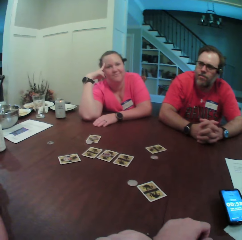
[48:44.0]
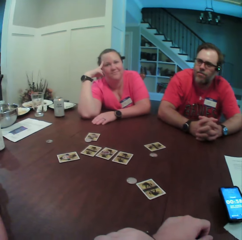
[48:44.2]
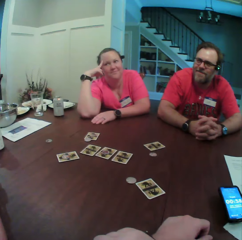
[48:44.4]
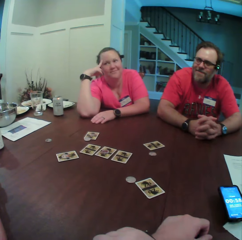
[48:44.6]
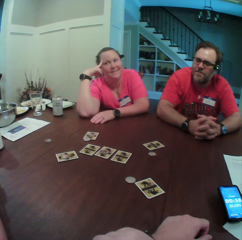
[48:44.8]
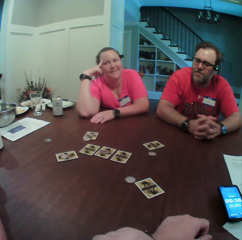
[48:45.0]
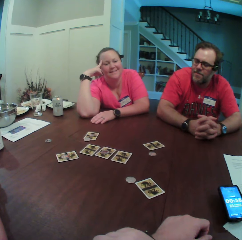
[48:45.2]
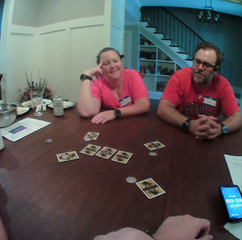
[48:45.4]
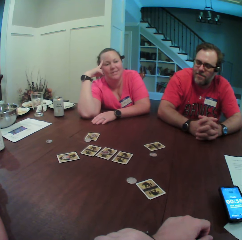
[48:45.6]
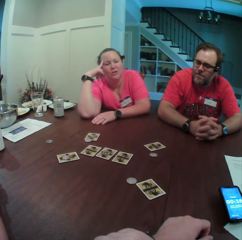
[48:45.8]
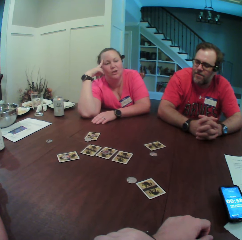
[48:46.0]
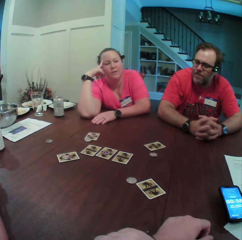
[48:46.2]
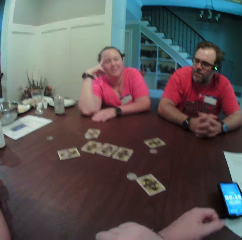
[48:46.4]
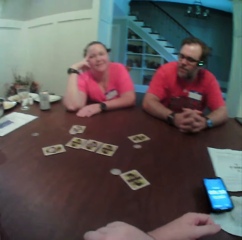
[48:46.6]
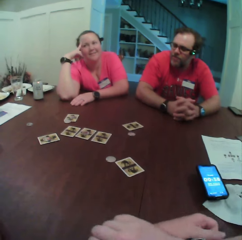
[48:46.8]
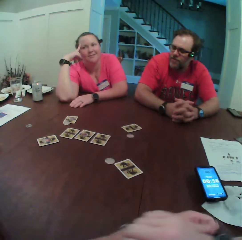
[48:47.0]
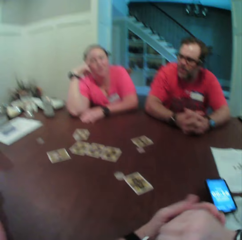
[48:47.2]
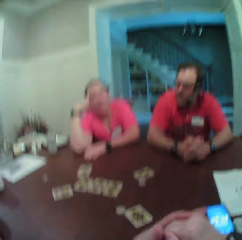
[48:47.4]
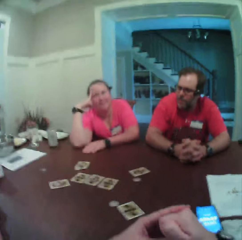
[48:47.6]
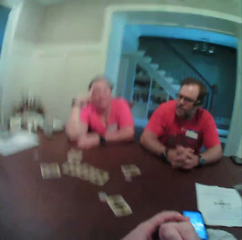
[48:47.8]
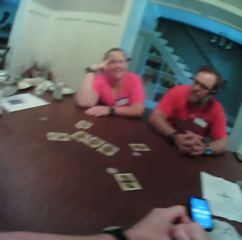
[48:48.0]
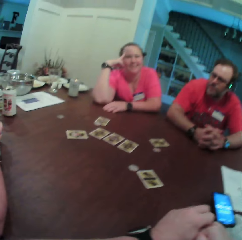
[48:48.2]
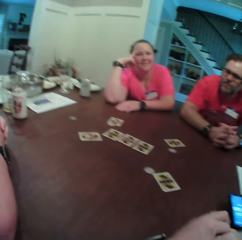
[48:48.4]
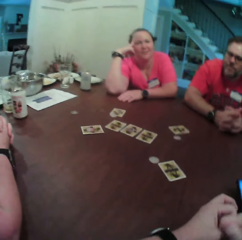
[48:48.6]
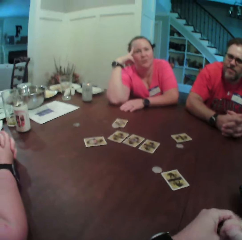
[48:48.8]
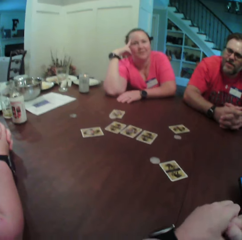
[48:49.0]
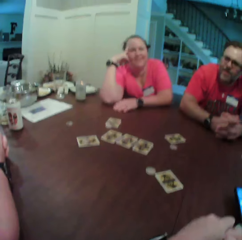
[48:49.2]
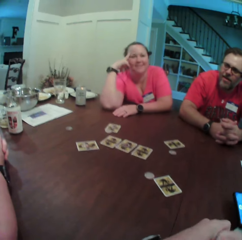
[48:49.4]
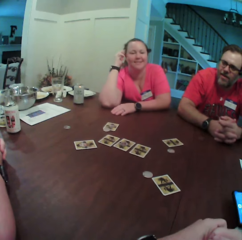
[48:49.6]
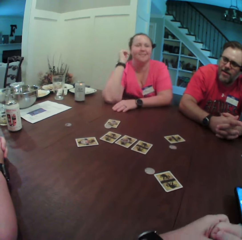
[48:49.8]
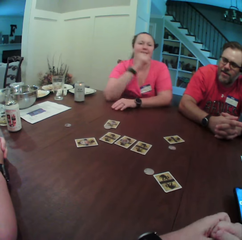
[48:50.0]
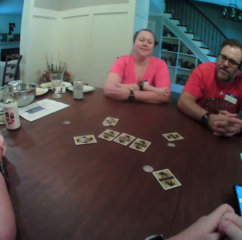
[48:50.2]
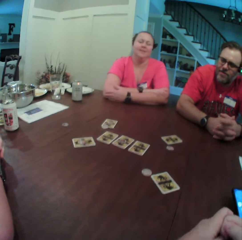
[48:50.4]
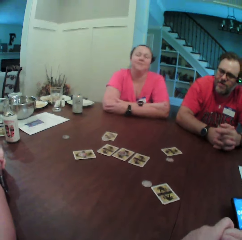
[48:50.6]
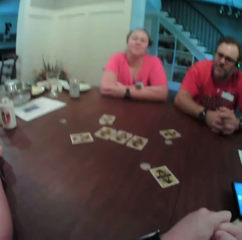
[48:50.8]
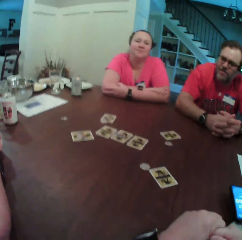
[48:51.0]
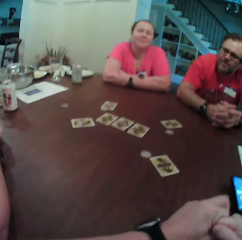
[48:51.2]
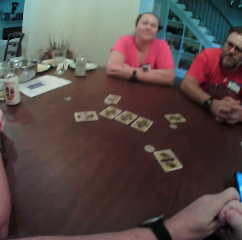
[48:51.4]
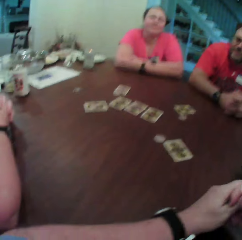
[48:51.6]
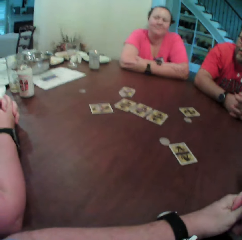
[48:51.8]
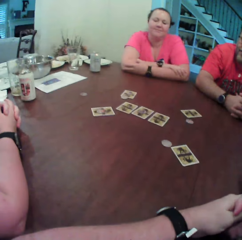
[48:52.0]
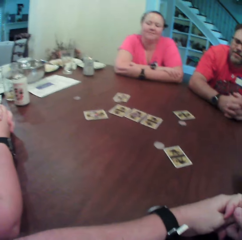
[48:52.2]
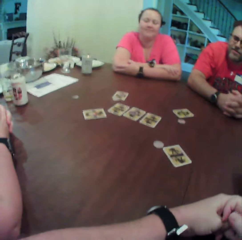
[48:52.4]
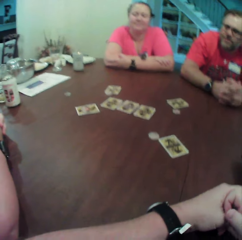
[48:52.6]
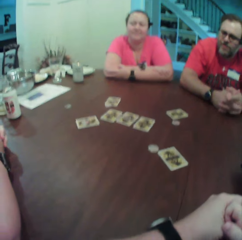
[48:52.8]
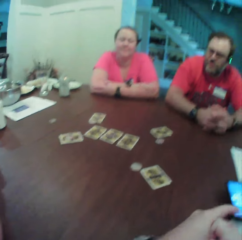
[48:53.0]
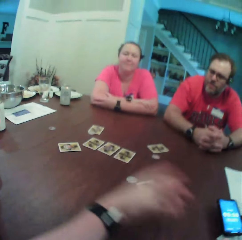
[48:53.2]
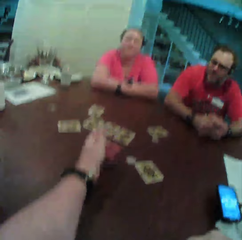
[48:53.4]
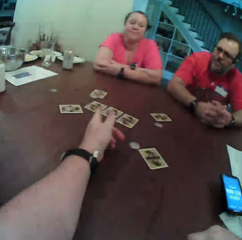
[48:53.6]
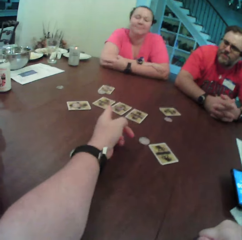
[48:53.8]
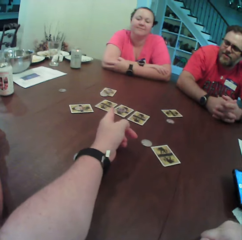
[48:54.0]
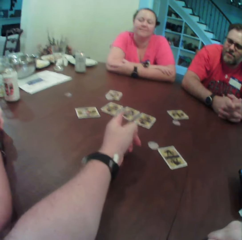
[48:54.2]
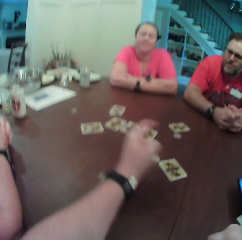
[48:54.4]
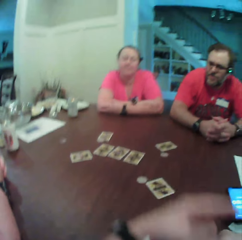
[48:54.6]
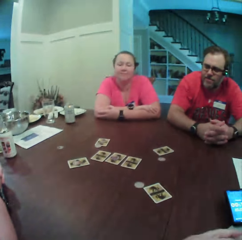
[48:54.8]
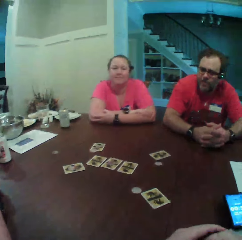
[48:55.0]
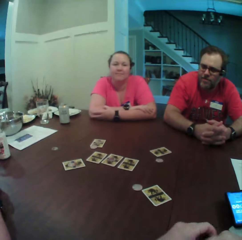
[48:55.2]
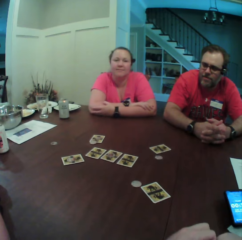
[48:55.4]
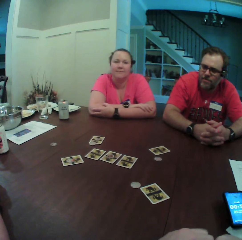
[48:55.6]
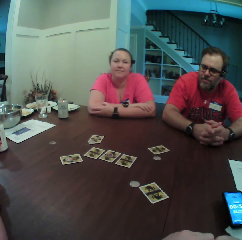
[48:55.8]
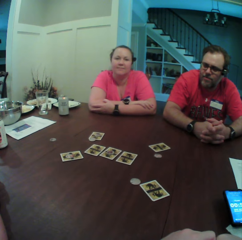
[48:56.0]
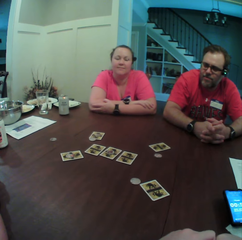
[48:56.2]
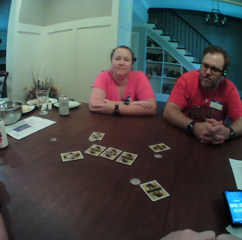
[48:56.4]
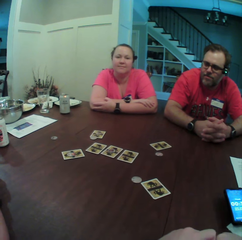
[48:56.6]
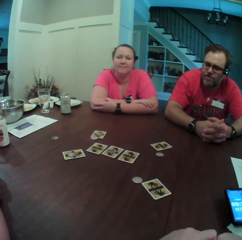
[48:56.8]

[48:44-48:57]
The camera wearer looks around. The woman places her left hand on her right hand on the table. The camera wearer points to a card on the table with his left hand. He withdraws his left hand from the card.

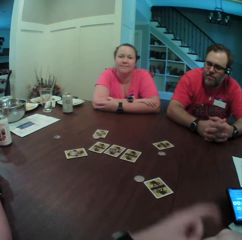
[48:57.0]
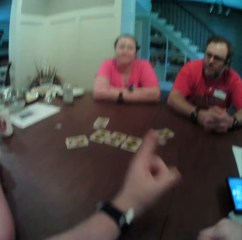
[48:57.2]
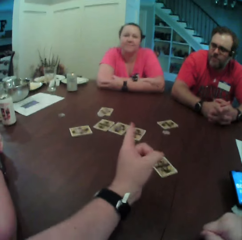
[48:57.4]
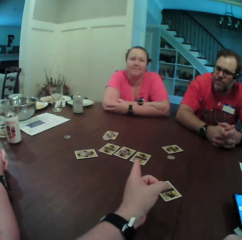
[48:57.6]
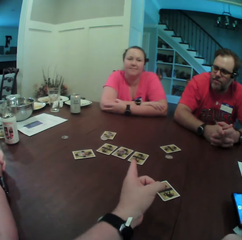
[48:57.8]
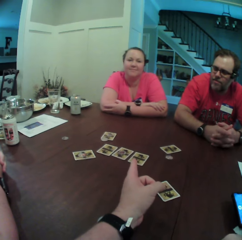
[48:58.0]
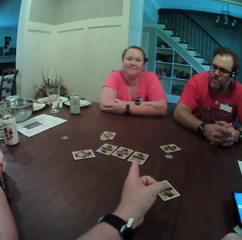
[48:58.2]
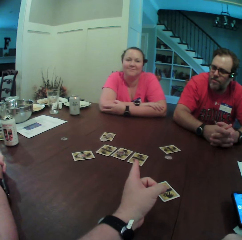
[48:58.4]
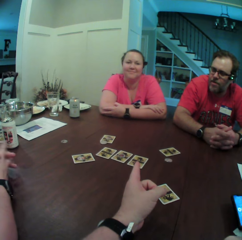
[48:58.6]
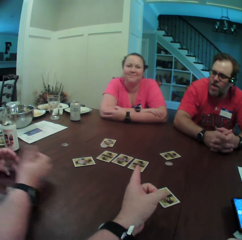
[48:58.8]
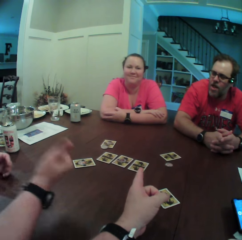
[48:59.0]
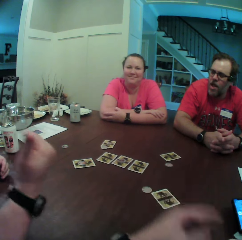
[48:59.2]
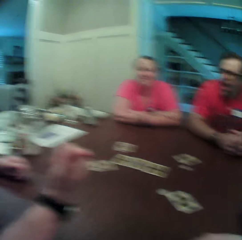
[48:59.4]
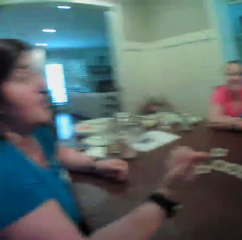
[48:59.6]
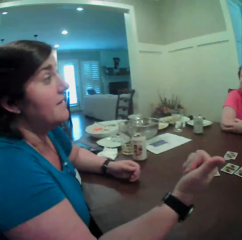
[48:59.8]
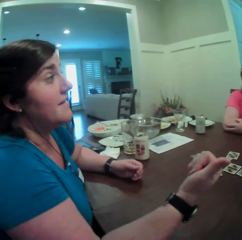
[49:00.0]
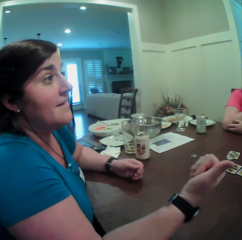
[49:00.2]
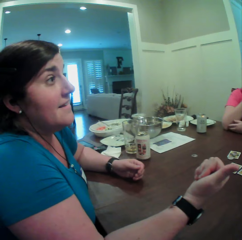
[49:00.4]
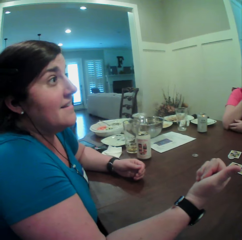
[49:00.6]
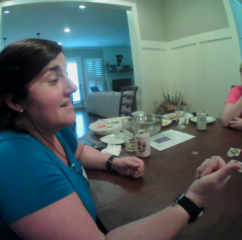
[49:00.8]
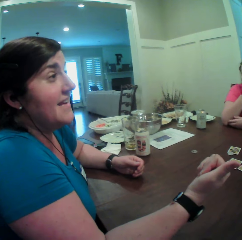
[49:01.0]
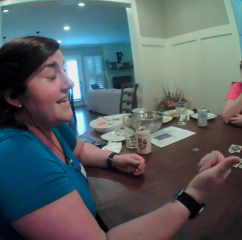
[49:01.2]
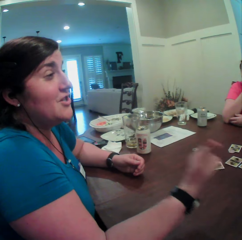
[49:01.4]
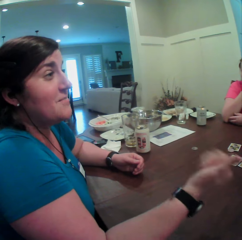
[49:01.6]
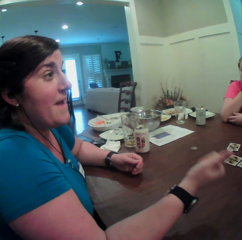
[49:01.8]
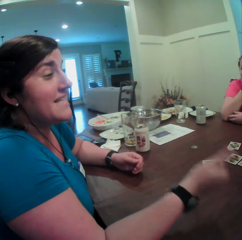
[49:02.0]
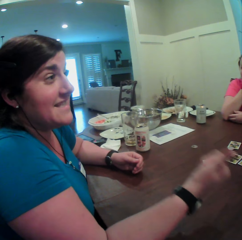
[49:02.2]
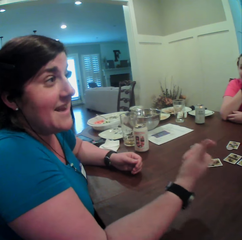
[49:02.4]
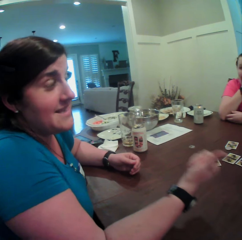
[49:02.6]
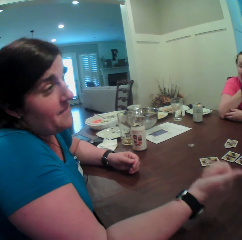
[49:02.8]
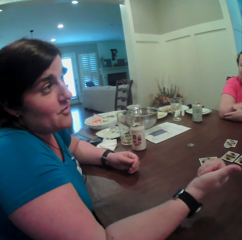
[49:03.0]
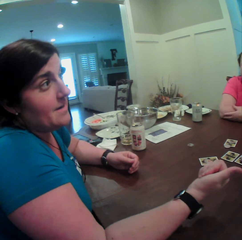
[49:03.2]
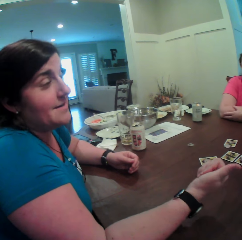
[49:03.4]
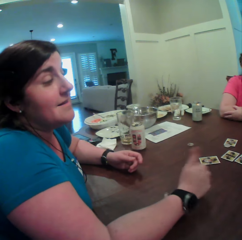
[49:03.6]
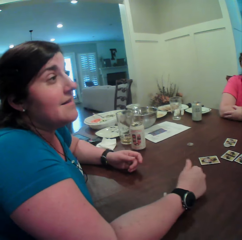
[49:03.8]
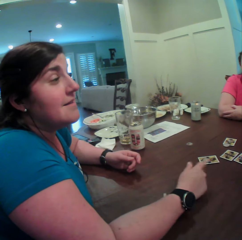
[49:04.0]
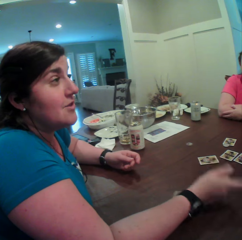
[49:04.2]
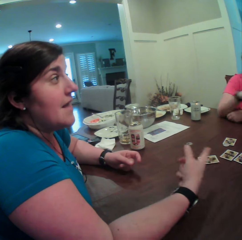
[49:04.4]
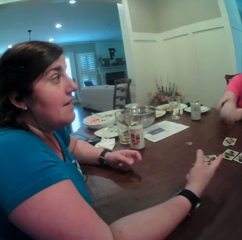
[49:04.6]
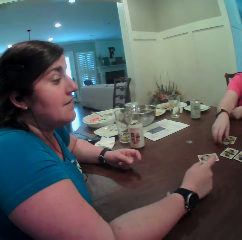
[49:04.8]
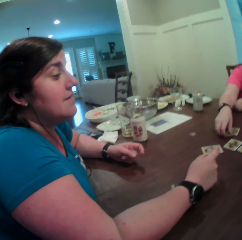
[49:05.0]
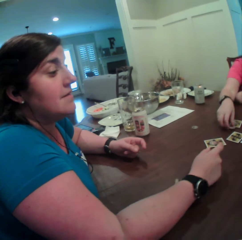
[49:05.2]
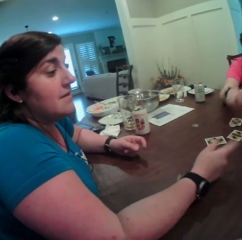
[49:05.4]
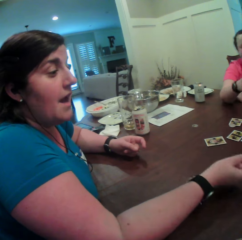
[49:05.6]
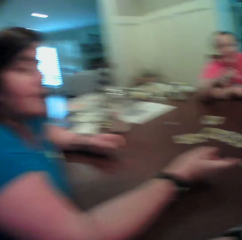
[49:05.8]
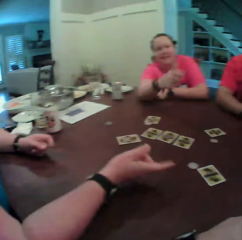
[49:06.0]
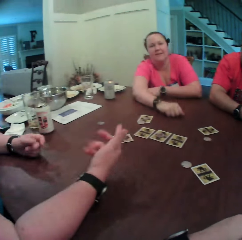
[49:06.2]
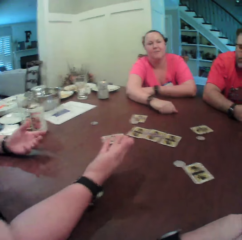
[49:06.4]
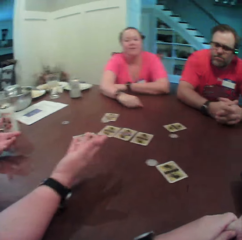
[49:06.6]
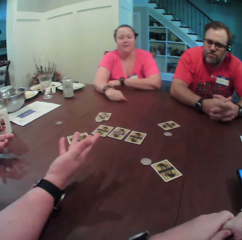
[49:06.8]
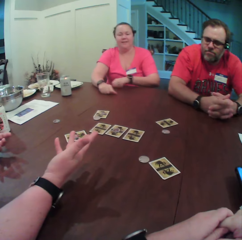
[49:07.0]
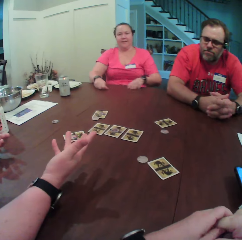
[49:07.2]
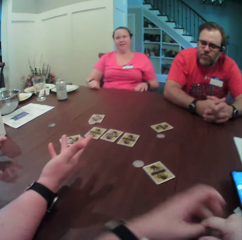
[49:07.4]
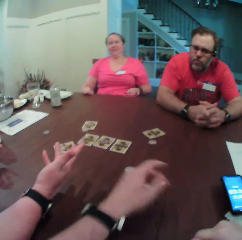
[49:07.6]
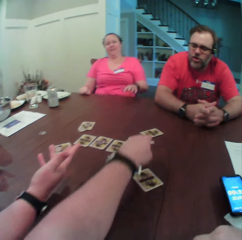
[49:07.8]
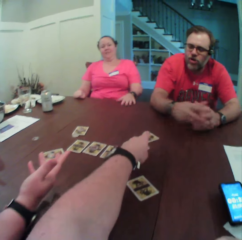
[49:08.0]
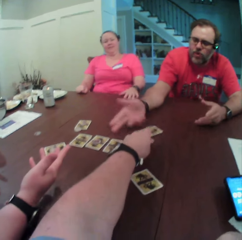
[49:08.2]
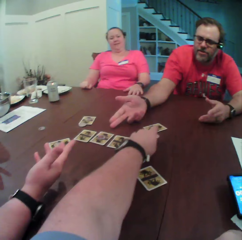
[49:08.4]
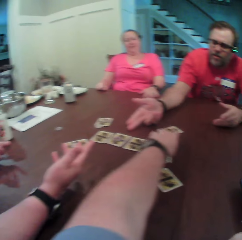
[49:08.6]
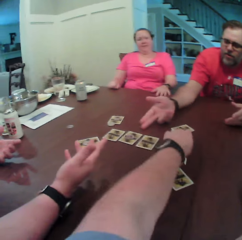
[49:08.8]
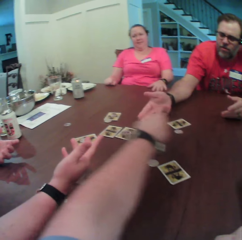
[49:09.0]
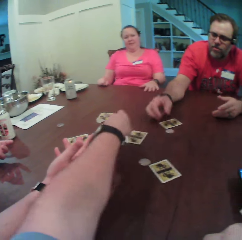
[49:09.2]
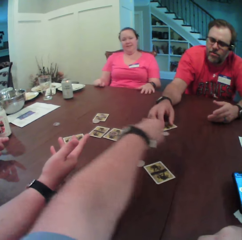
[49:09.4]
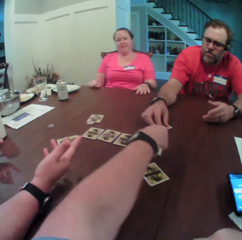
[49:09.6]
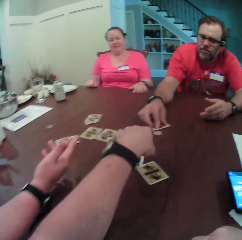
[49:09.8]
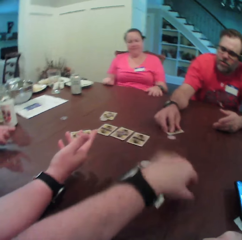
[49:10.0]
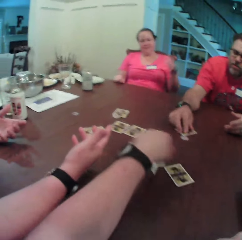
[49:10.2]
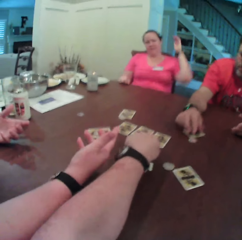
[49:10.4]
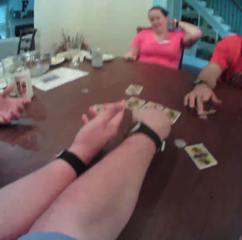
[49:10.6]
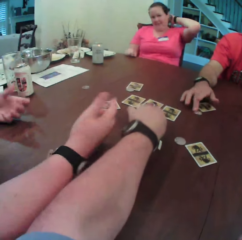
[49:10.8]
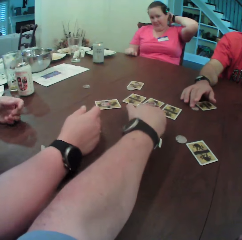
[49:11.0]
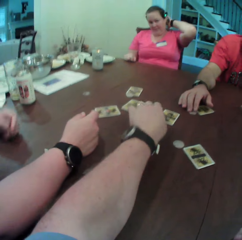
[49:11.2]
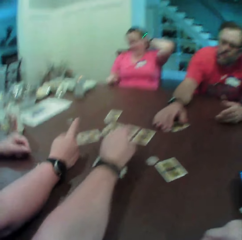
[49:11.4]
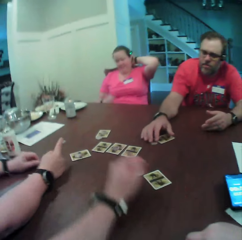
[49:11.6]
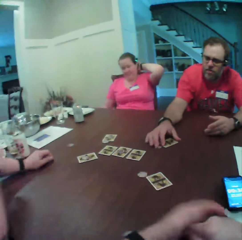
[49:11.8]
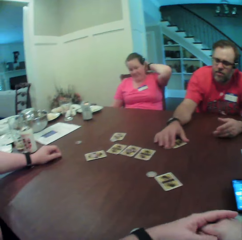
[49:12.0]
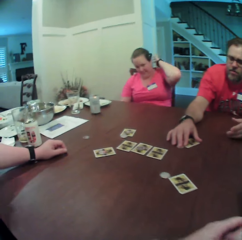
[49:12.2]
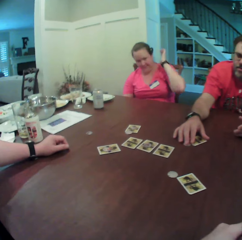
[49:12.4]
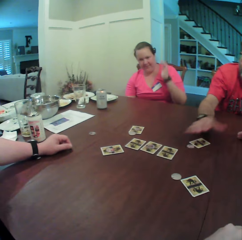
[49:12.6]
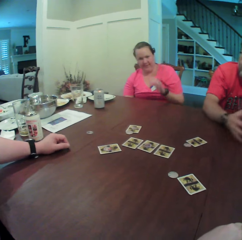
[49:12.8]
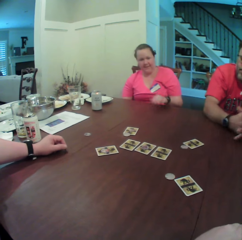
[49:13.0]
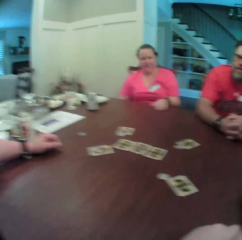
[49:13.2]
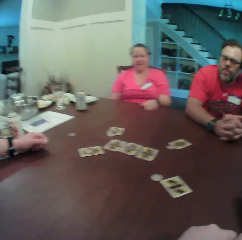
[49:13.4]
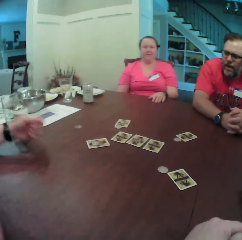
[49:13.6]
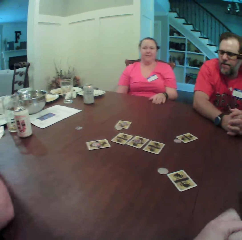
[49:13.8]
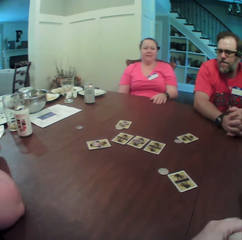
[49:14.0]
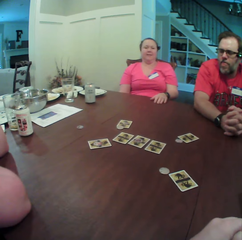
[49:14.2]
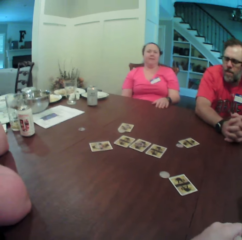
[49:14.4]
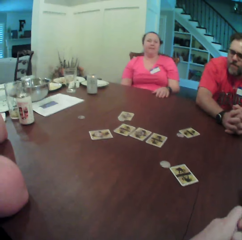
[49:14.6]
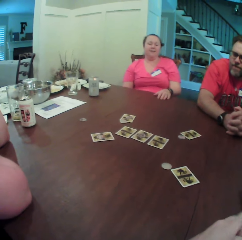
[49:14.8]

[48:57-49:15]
The camera wearer points to the cards on the table with his left hand. The woman removes her right hand from the table. The camera wearer turns towards the woman. A woman illustrates. The first woman places her right hand on the table. Another woman touches the coin on the table with her right hand. The other woman hits the table with her right hand. The camera wearer points to the cards on the table with his left hand. The man points to the cards on the table with his right hand. A woman leans back. A man picks up something. The first man touches the cards on the table with his right hand. He touches the coin on the table with his right hand. The other woman touches her hair with her left hand. The camera wearer stretches a hand. The man removes his right hand from the coin on the table. The other woman places her right hand on the table. The first woman removes her left hand from the table.
